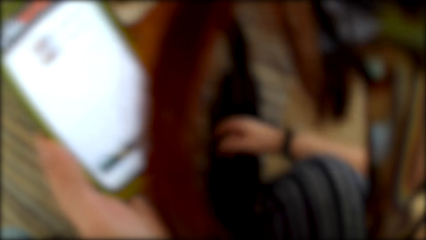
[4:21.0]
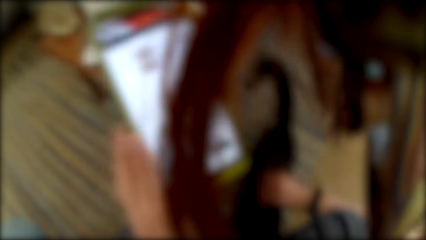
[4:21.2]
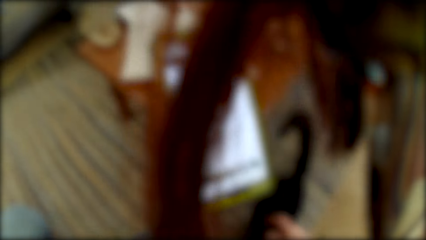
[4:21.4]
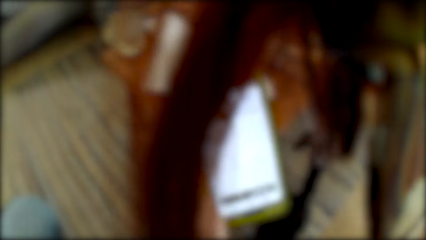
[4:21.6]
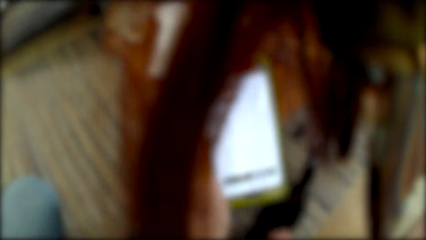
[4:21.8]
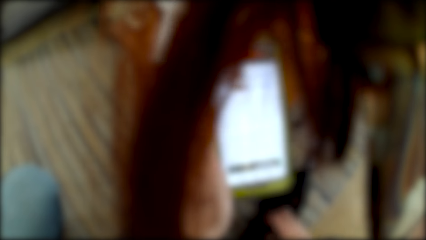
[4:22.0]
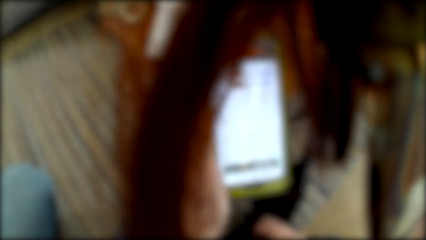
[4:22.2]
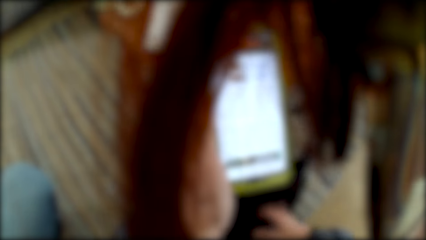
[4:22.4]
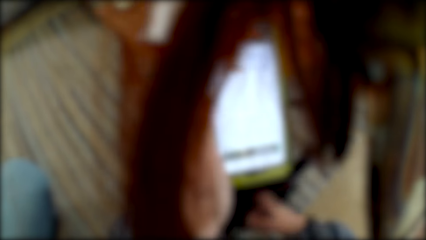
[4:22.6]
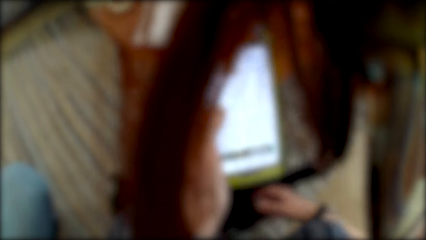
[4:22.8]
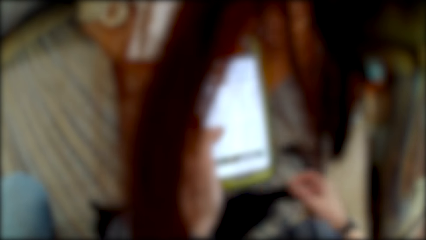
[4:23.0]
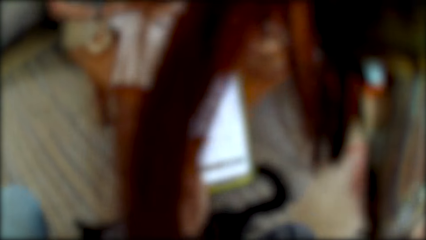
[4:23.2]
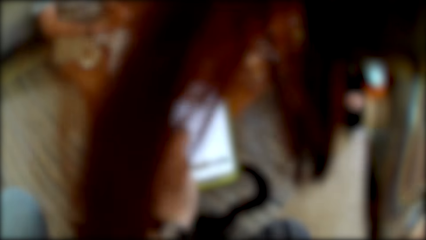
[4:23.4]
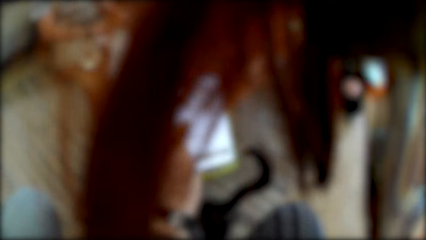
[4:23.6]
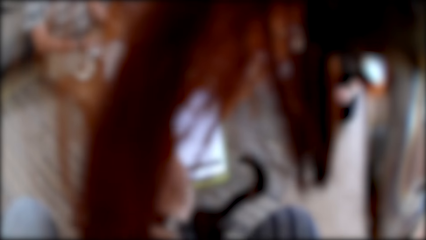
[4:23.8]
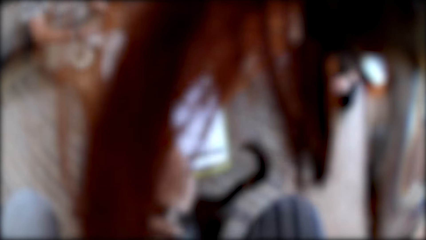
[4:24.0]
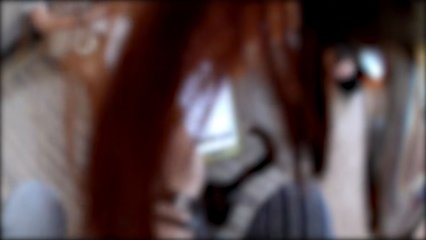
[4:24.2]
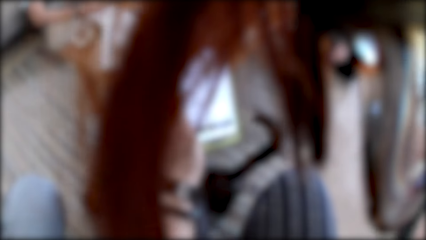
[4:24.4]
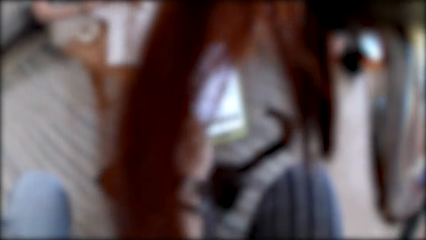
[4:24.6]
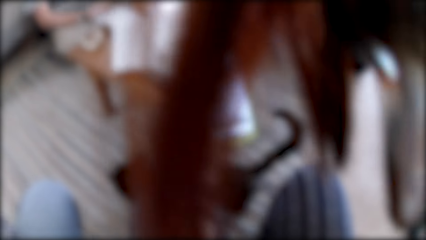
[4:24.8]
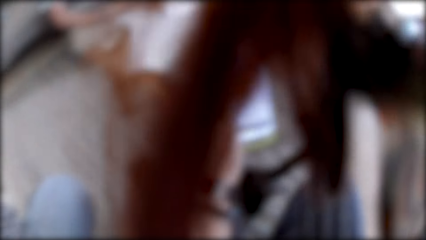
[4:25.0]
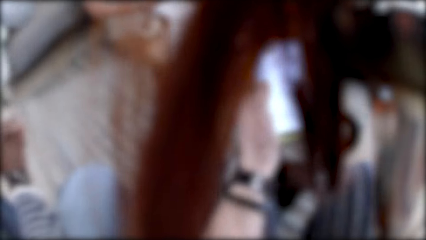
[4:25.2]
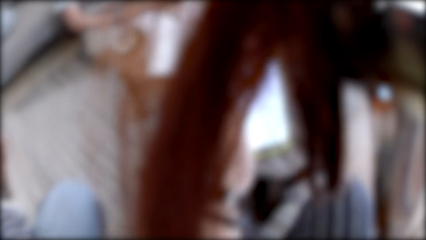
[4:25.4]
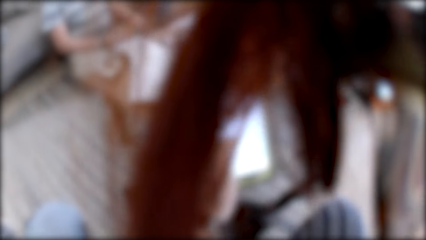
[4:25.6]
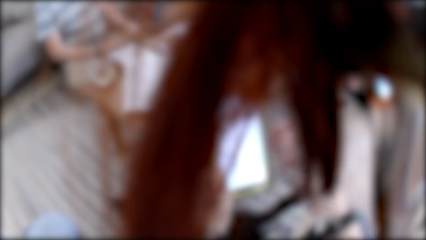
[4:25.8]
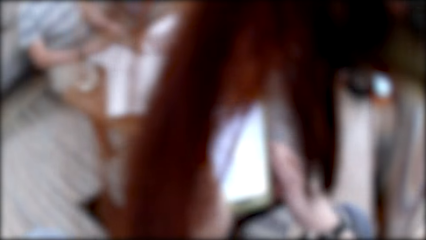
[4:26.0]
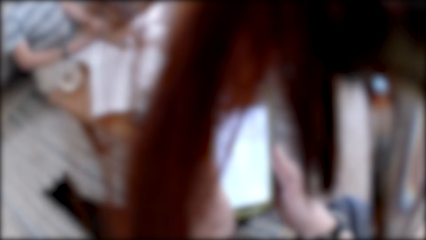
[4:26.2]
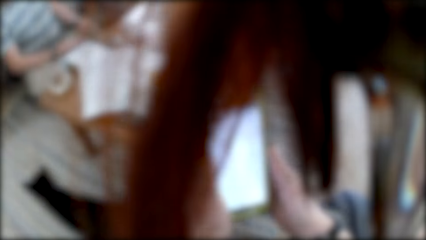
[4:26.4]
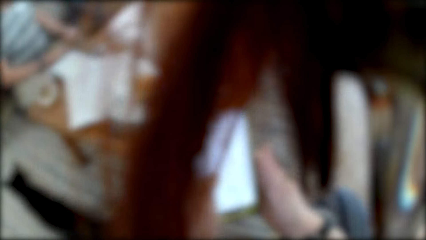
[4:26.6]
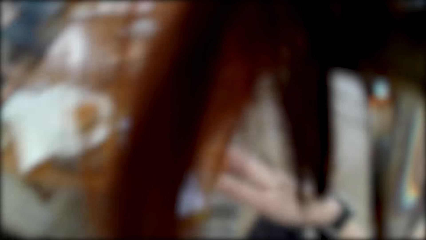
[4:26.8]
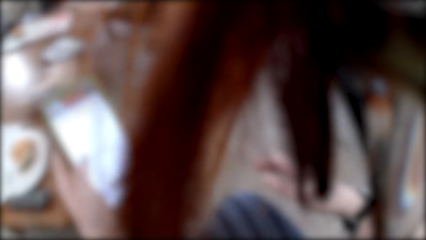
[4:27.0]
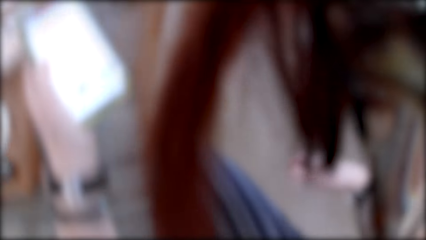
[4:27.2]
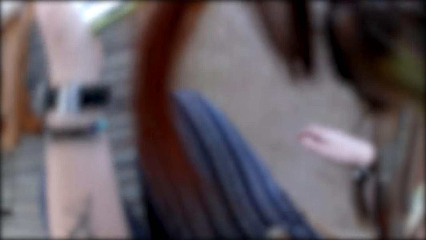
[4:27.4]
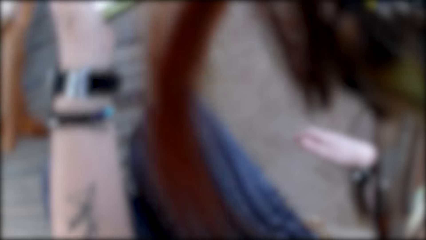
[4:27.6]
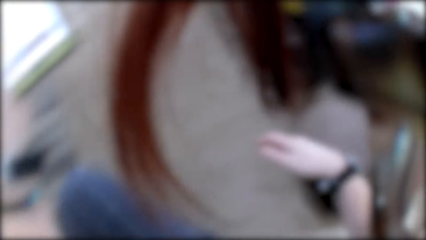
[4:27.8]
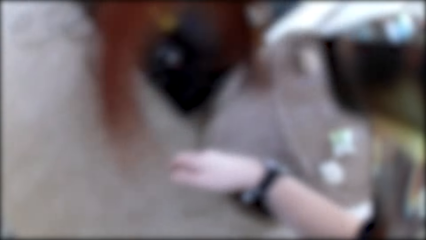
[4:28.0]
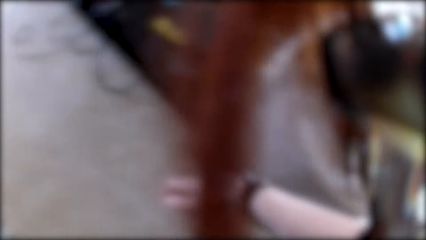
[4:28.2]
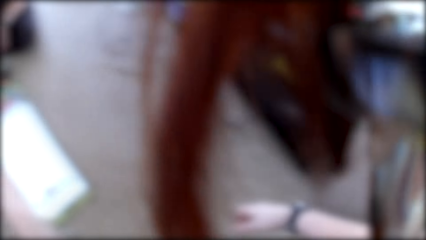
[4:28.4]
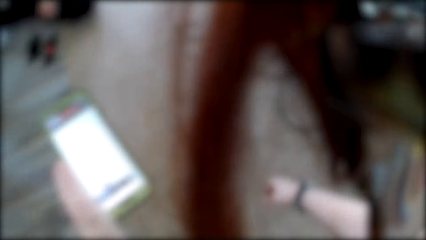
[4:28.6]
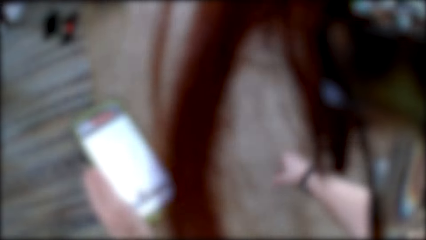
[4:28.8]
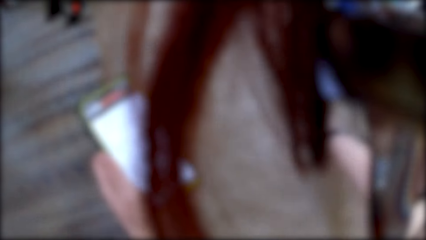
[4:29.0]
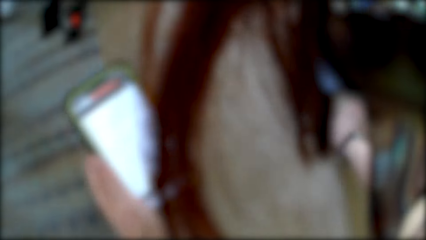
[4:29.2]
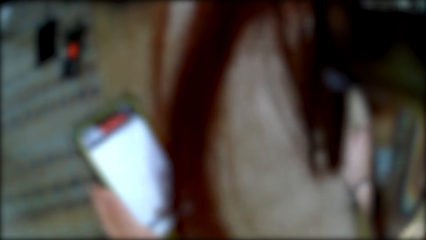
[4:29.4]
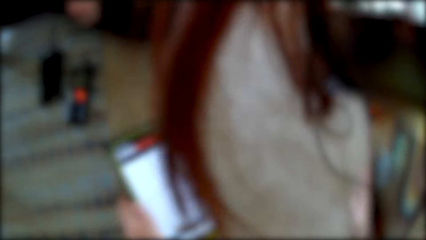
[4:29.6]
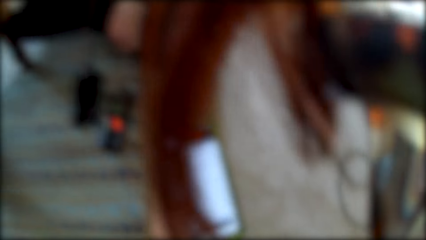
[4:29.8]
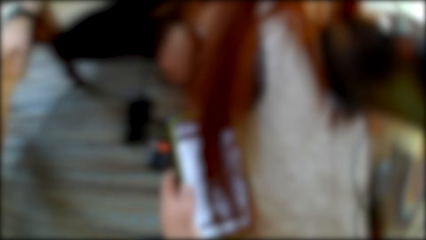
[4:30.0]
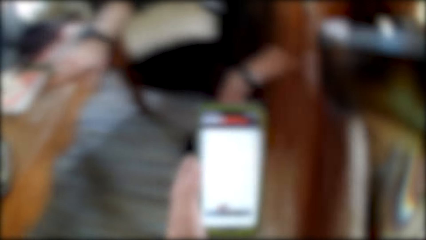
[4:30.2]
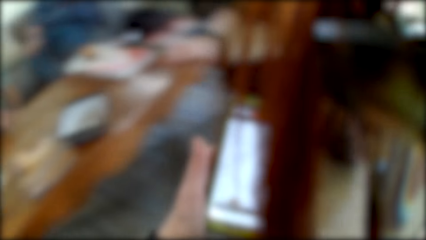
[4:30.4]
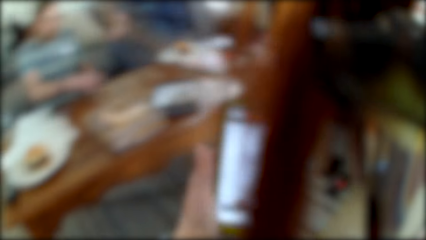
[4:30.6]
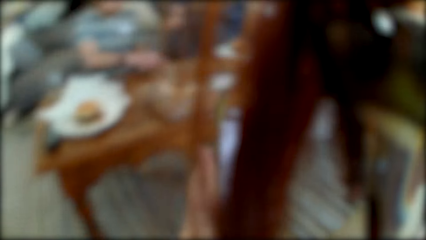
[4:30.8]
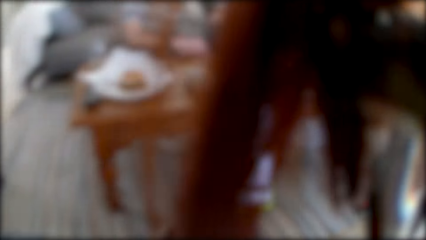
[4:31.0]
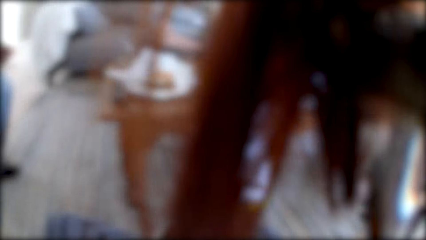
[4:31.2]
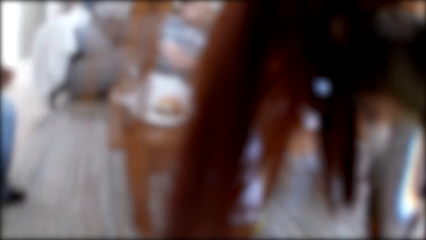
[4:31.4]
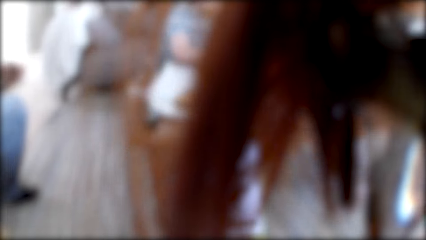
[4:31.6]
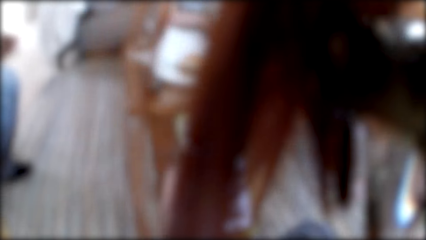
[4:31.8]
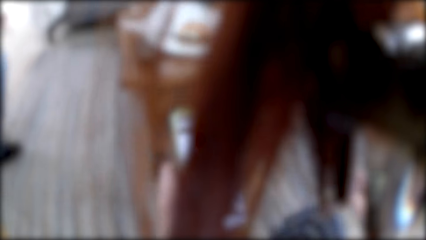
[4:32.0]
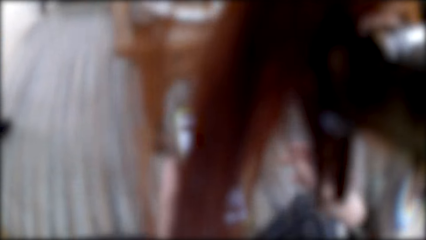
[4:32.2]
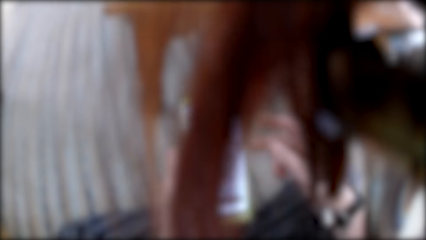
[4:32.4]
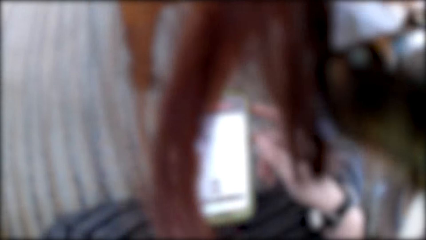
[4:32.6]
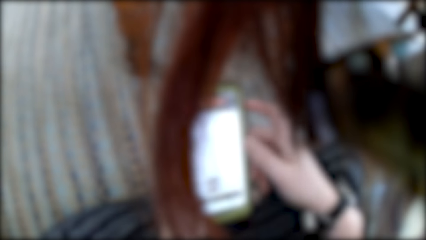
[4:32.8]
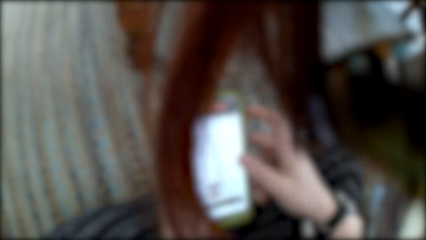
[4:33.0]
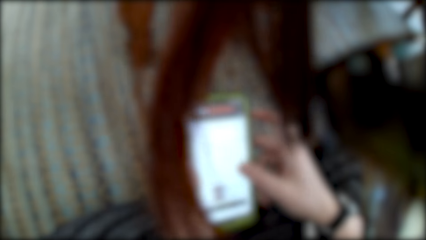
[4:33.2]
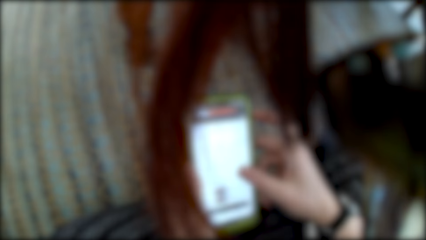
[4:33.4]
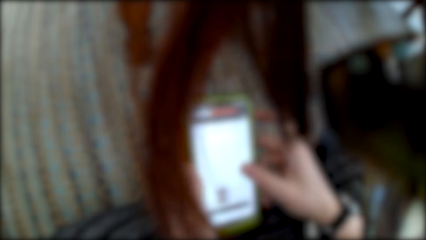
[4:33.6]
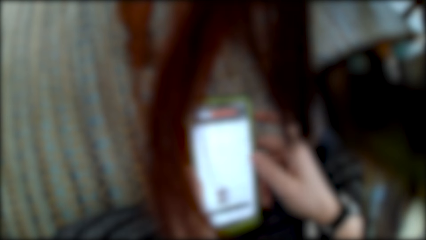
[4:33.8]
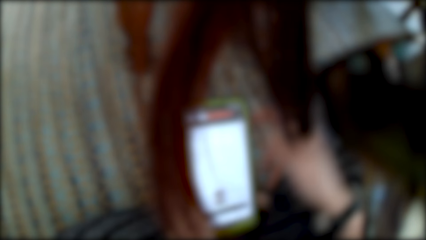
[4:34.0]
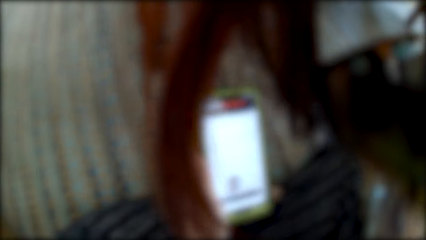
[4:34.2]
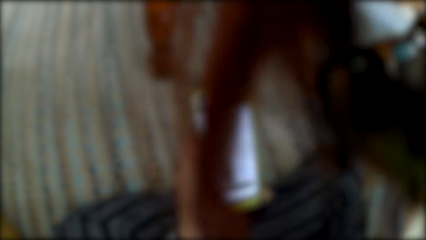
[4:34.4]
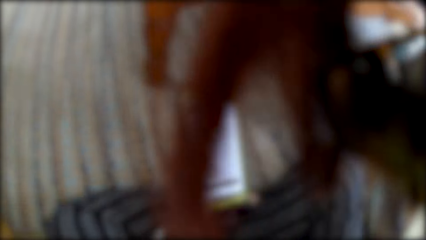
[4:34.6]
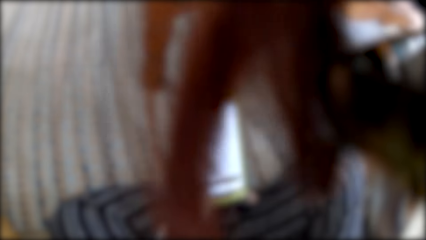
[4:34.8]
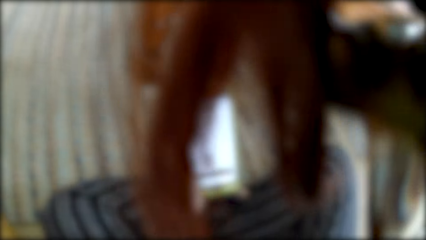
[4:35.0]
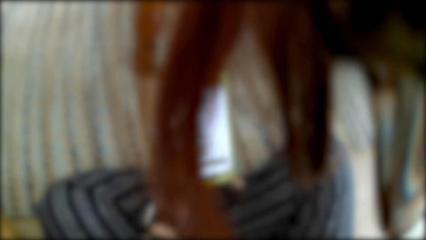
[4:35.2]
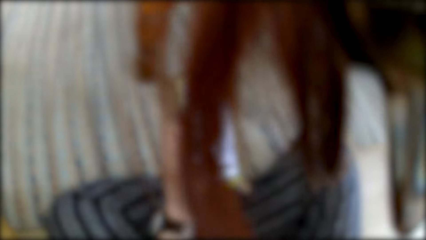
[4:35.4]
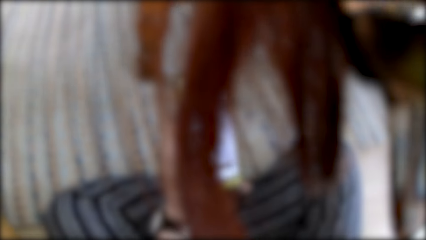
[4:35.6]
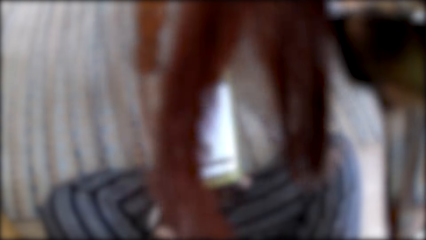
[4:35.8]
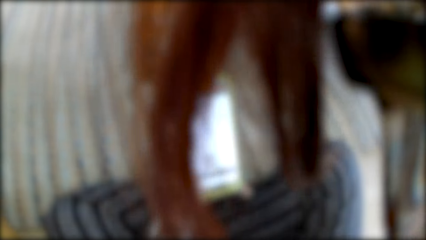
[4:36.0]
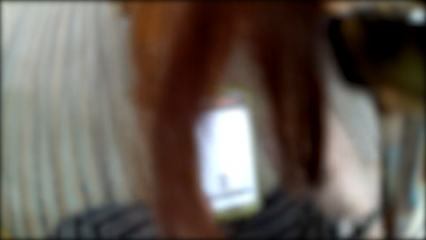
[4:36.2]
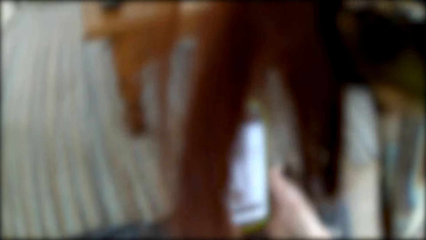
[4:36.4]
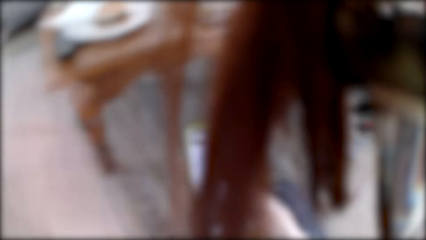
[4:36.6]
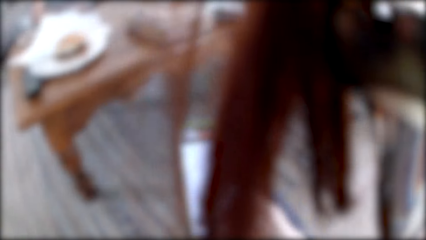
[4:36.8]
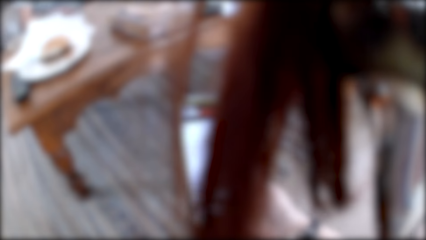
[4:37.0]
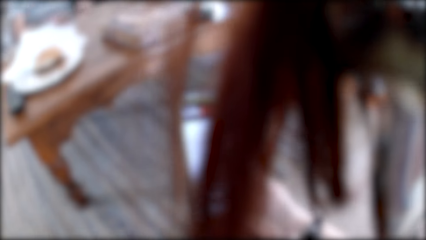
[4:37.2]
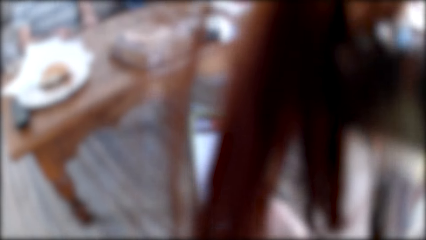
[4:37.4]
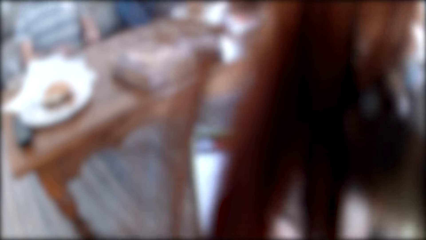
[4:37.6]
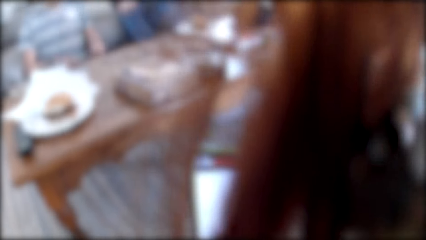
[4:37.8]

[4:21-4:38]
The camera wearer uses a cellphone. They scroll the phone.
